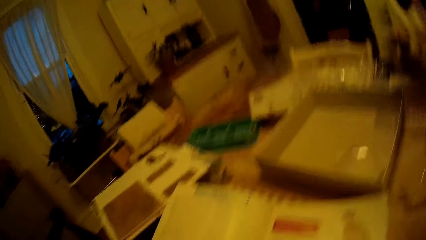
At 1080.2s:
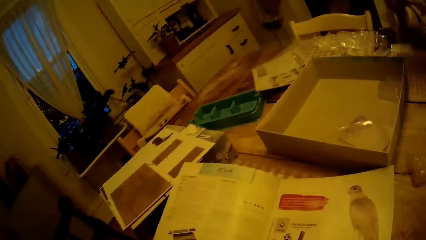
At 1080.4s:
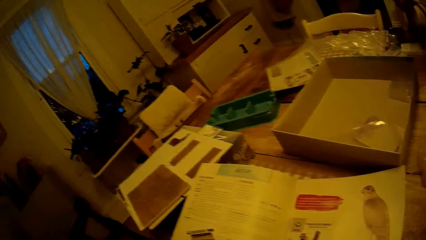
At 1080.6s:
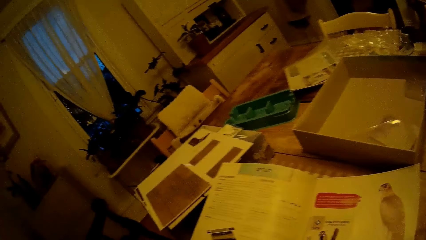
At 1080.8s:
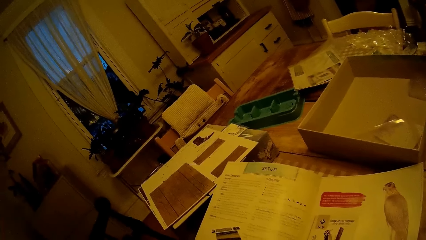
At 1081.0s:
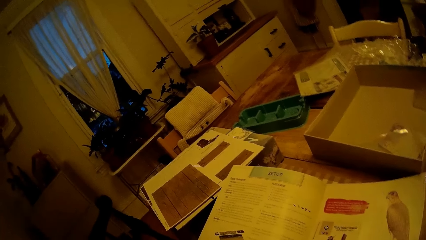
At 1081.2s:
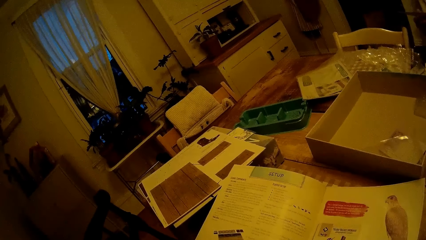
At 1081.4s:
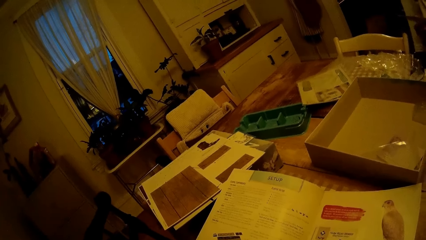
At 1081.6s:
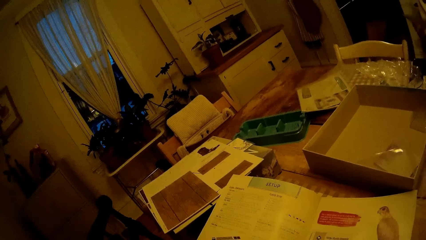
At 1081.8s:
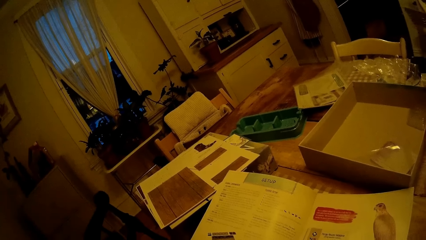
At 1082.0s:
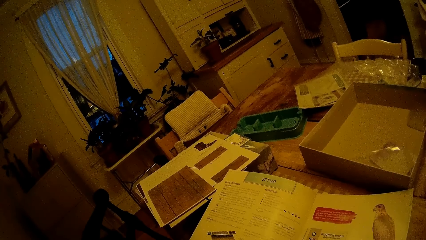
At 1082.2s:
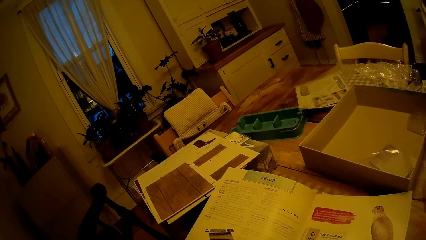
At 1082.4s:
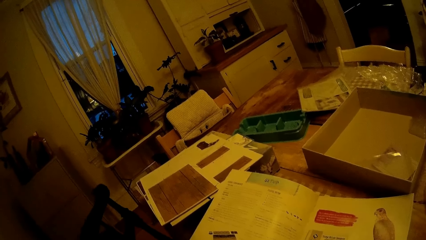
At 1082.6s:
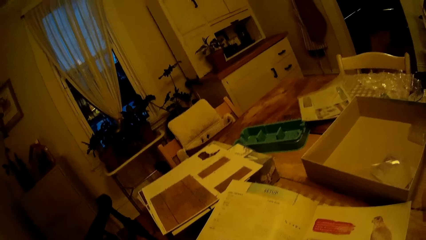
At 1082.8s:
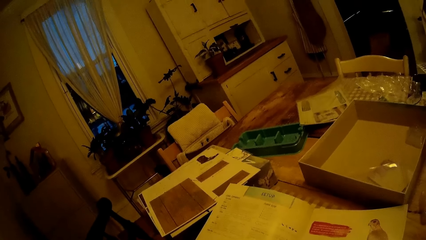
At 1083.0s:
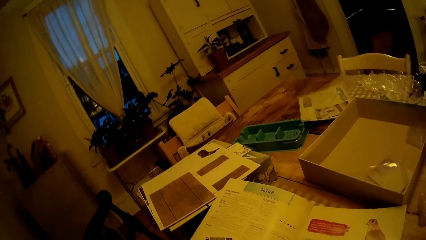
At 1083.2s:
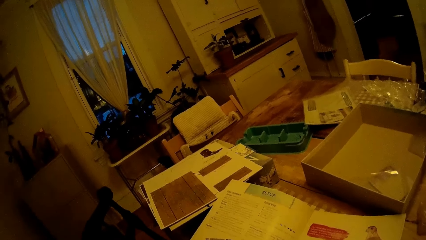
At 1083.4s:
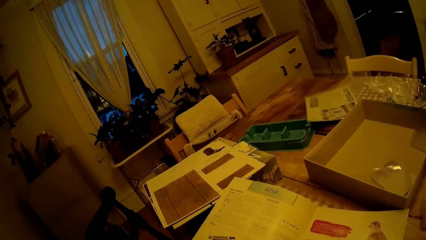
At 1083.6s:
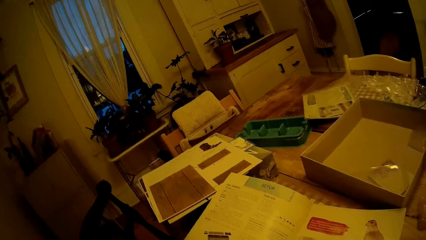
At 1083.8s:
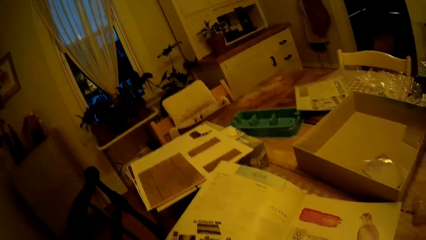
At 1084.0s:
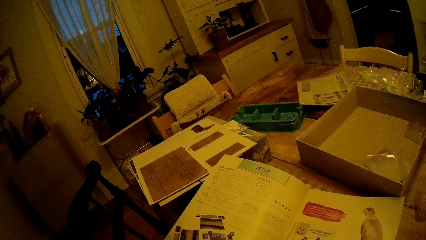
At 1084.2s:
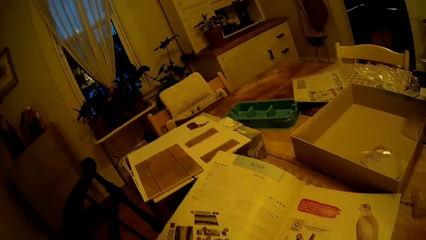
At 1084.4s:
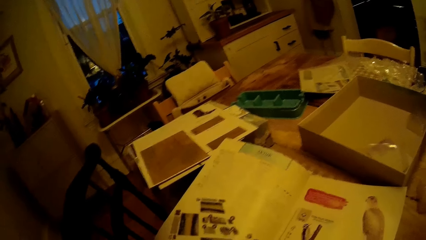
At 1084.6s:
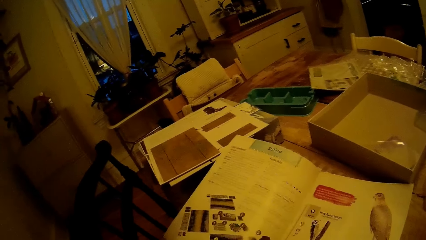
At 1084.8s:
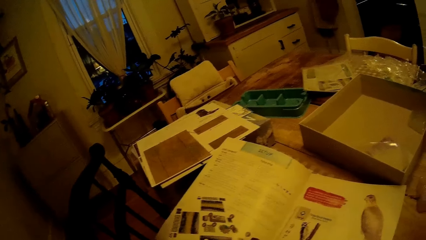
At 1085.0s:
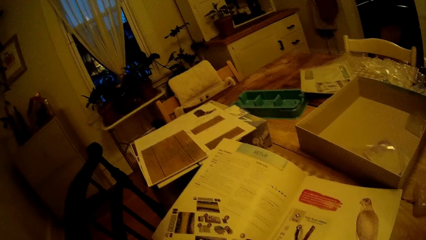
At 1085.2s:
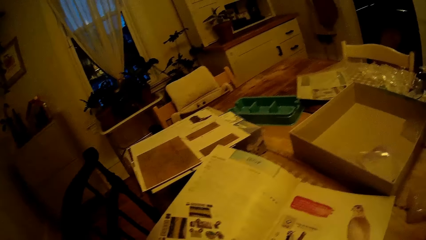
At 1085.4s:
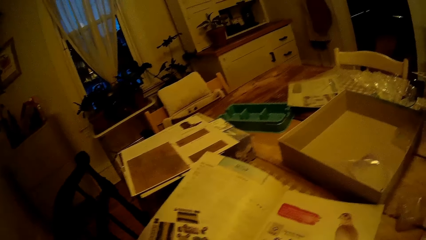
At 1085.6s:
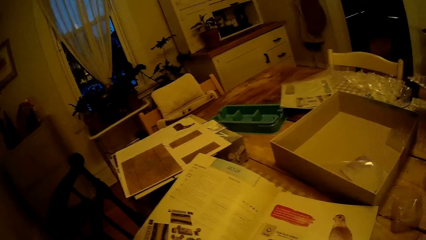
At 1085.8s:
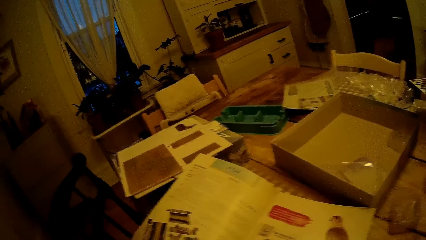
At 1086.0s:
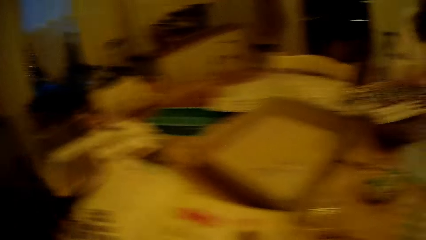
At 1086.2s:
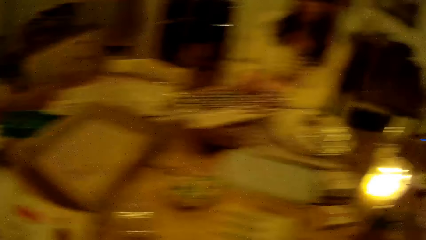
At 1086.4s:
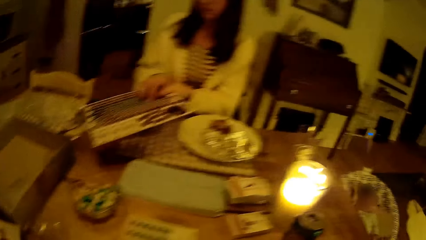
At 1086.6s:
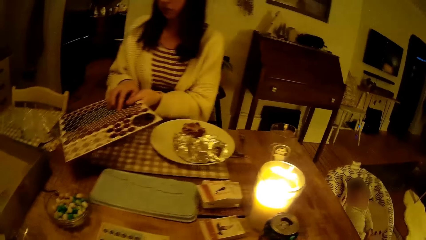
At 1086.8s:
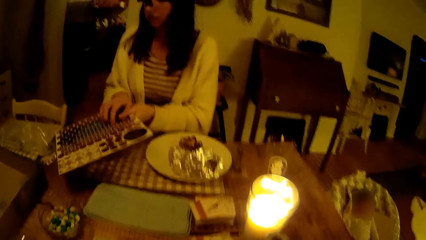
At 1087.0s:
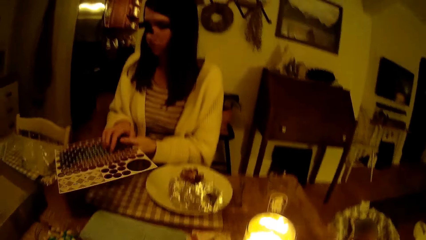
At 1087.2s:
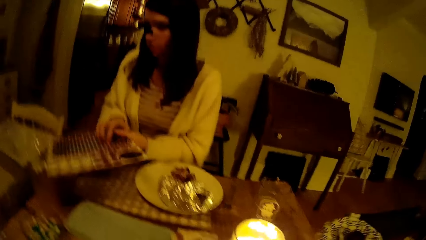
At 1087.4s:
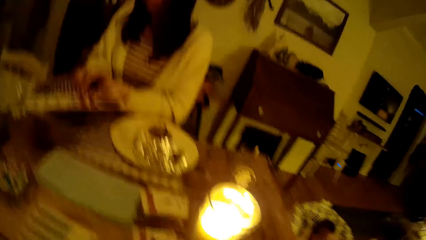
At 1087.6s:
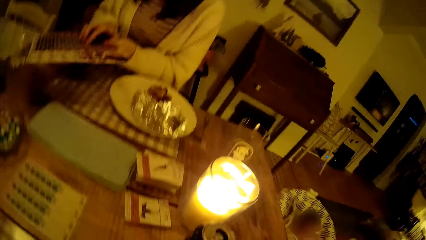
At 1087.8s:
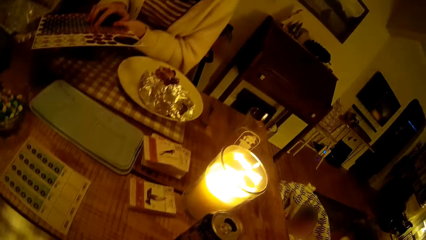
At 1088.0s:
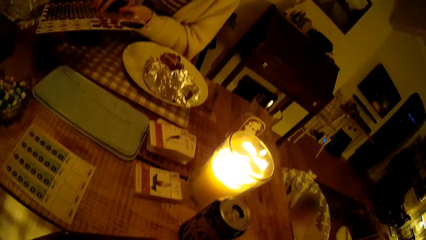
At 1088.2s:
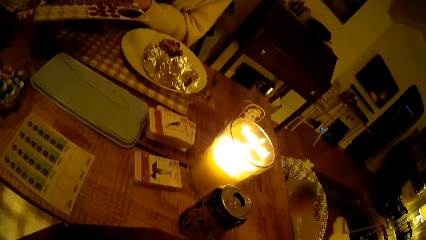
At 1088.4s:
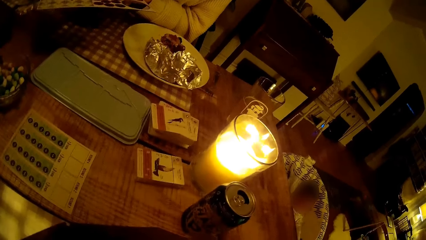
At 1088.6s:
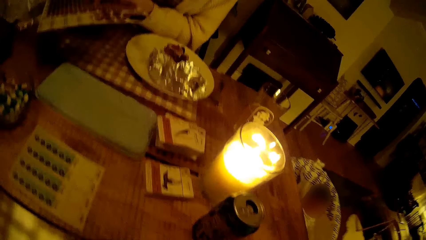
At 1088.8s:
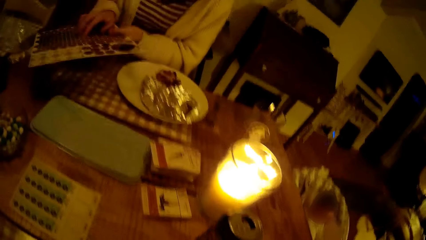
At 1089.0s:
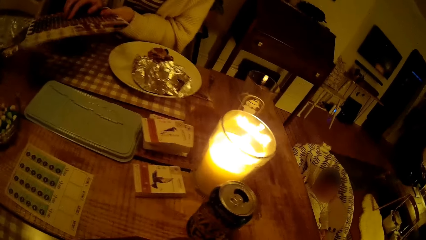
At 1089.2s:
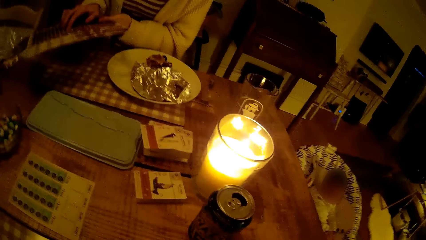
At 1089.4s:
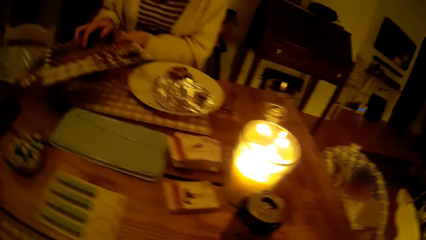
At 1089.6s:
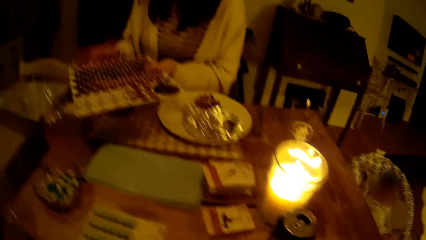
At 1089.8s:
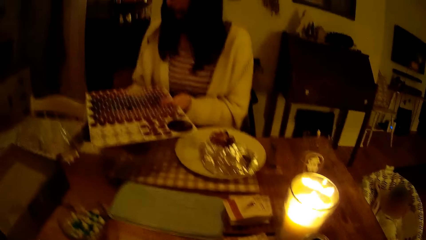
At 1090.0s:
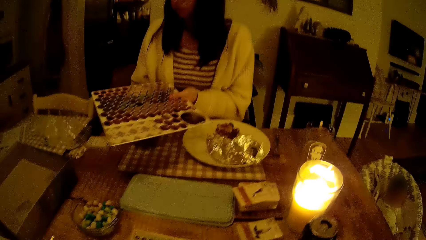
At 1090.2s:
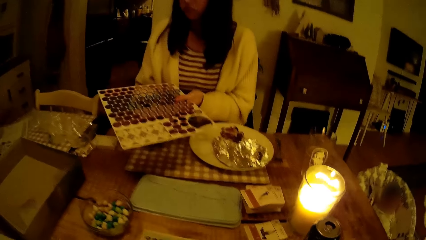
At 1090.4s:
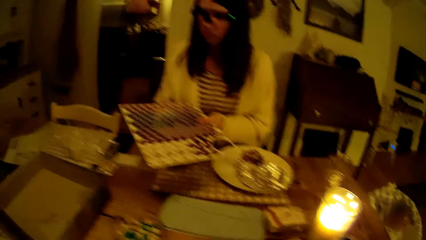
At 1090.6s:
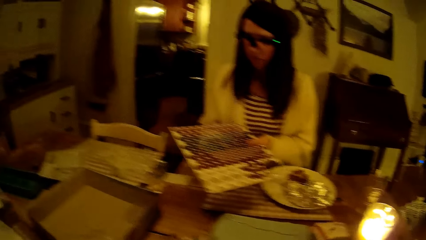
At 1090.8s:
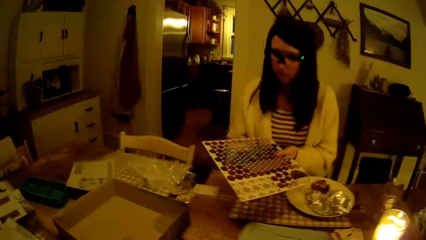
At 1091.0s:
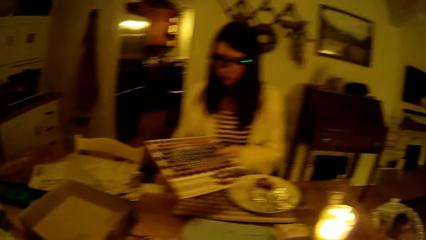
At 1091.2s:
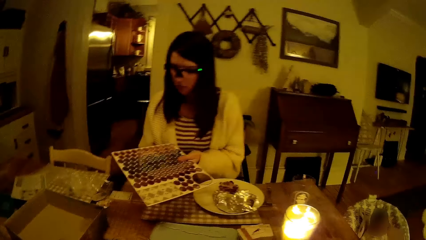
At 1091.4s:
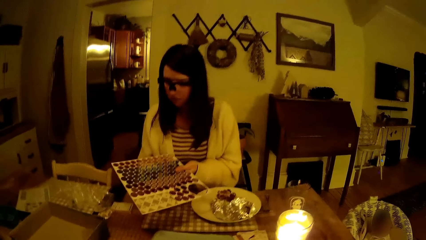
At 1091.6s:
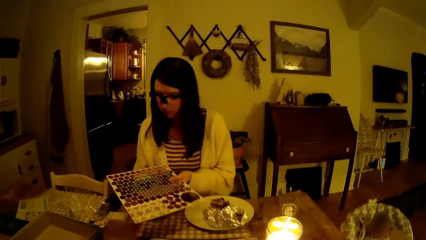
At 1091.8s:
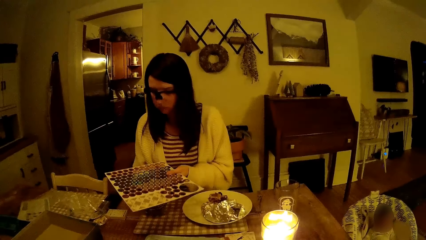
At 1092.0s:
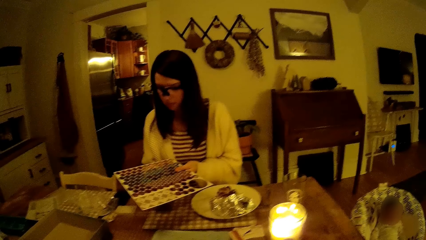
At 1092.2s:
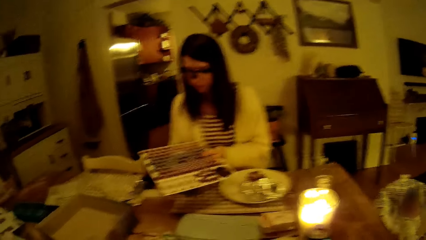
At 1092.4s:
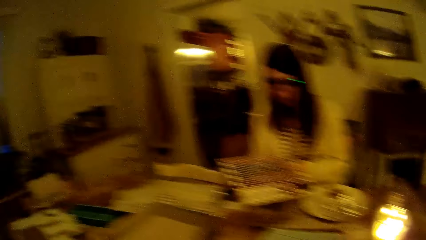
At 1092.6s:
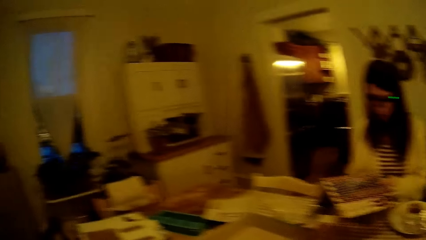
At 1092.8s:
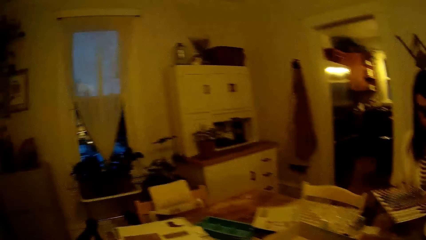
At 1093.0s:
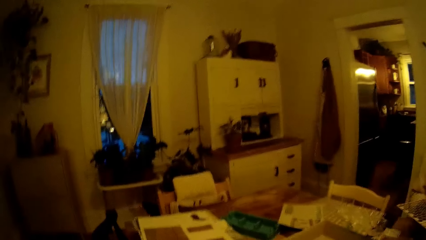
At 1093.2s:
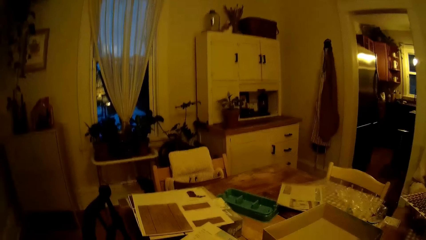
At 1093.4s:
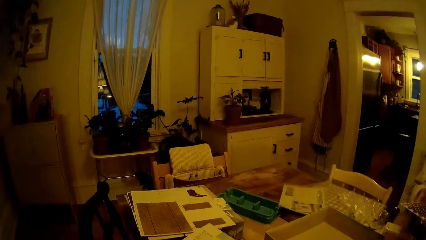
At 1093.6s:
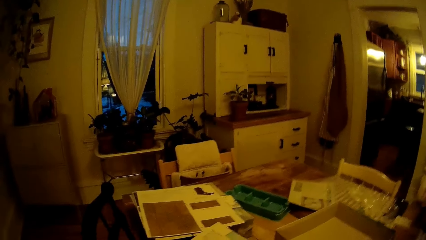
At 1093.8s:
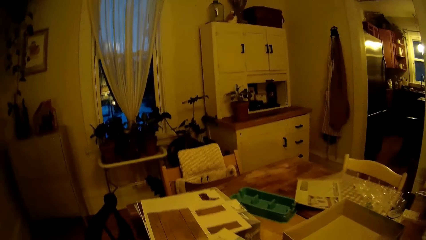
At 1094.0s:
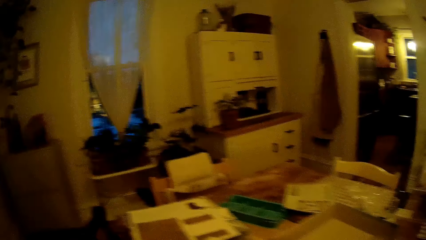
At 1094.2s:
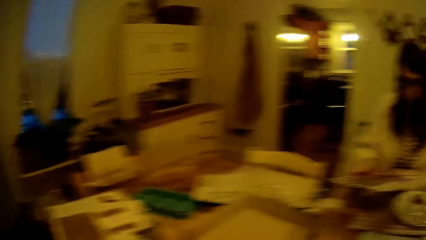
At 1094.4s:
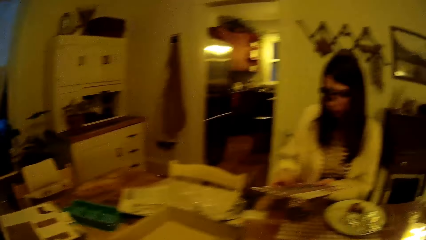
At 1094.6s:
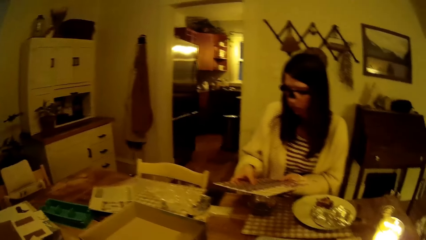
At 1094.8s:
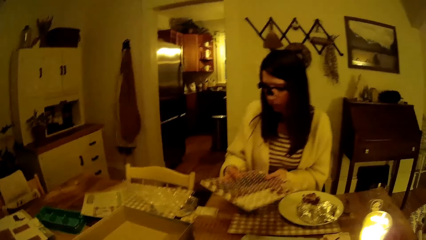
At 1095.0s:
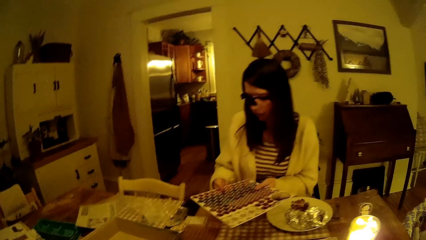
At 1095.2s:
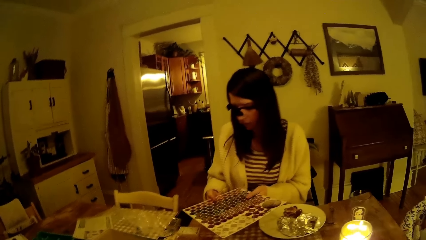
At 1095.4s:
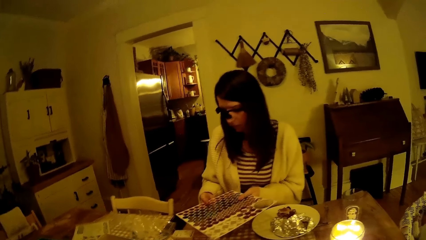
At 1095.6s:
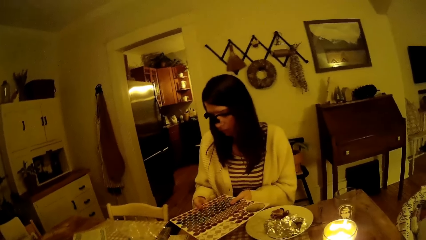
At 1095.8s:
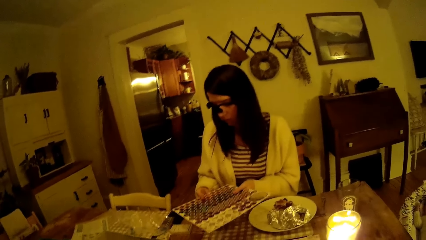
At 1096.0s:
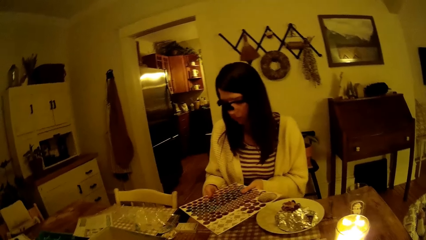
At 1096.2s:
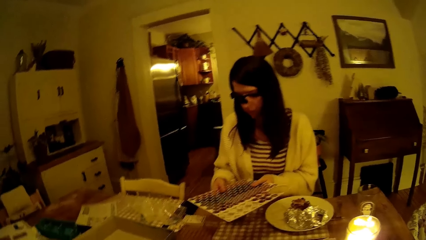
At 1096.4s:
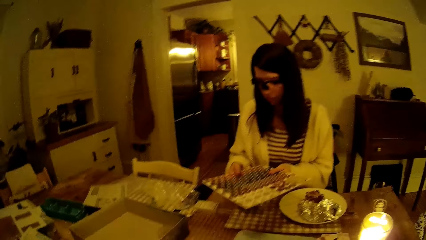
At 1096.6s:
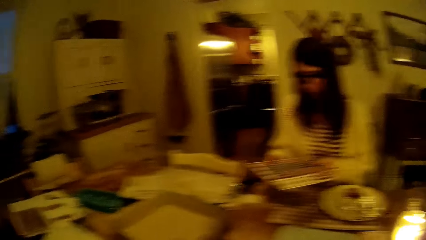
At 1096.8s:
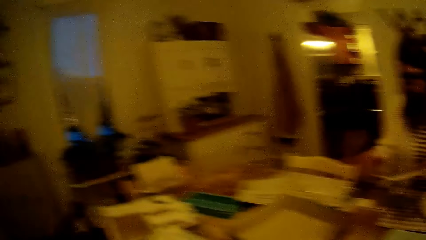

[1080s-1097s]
The woman removes the food tokens from the board with her hands.
